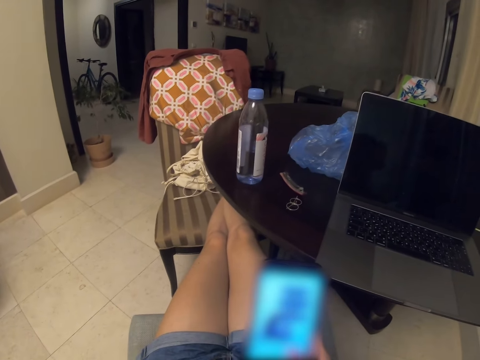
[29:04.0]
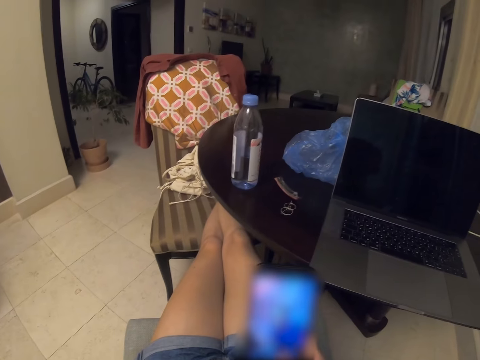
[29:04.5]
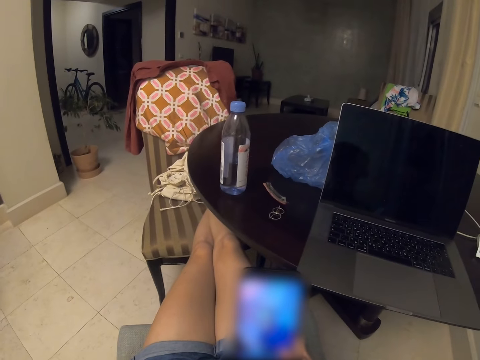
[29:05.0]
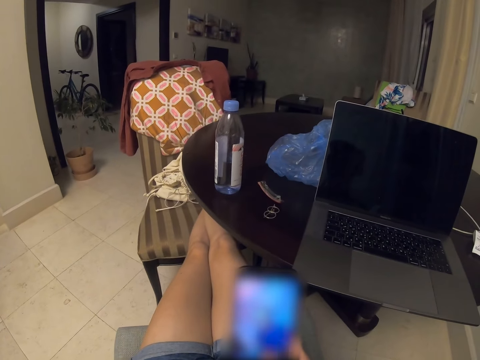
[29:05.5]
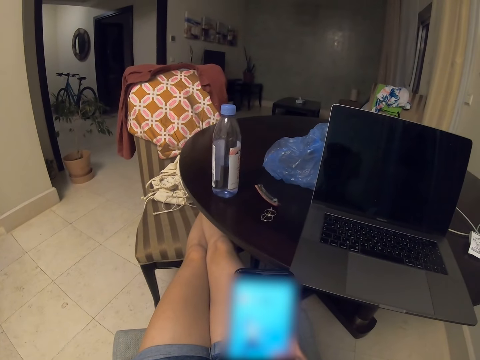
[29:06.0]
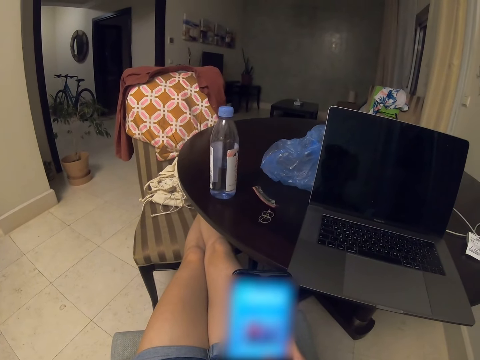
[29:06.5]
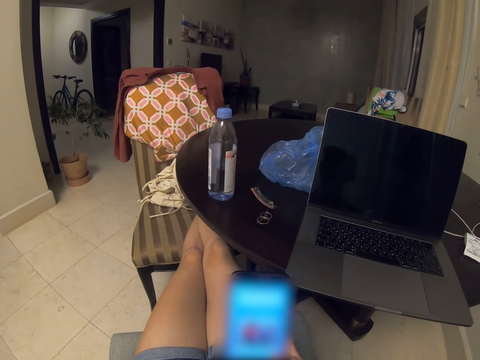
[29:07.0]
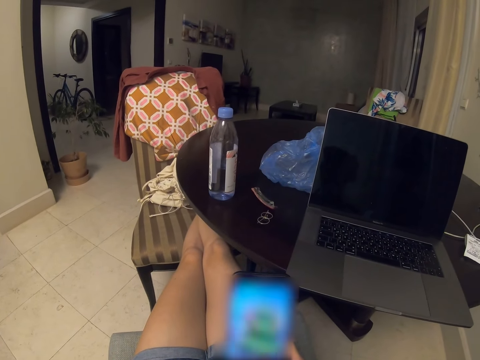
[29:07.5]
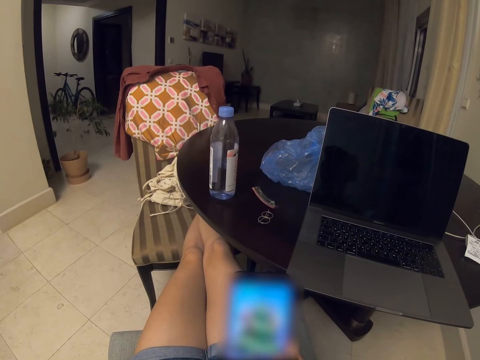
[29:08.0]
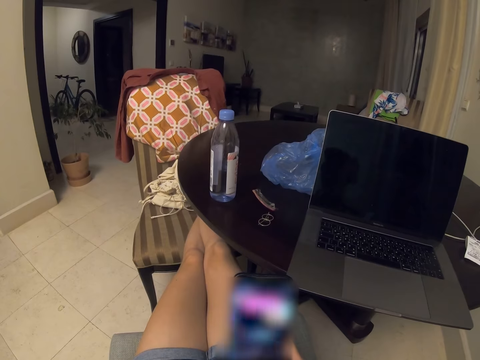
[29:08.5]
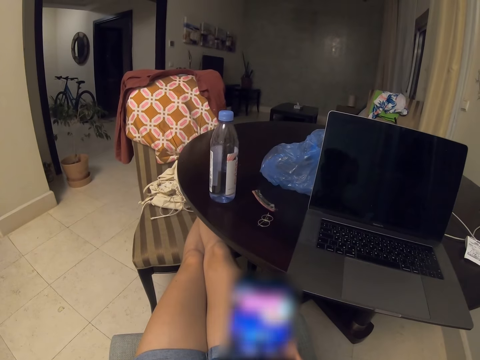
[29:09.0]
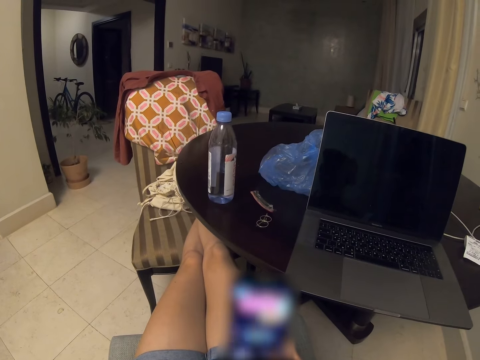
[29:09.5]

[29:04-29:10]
The camera wearer touches their face. They swipe.

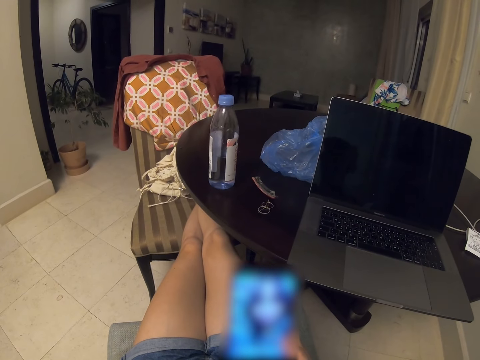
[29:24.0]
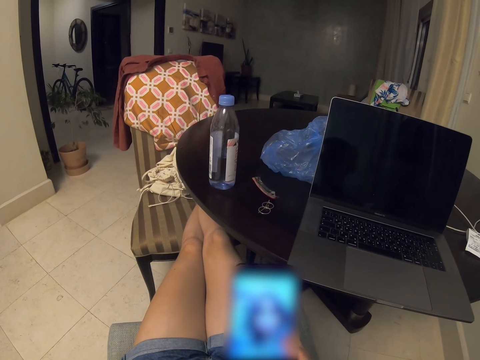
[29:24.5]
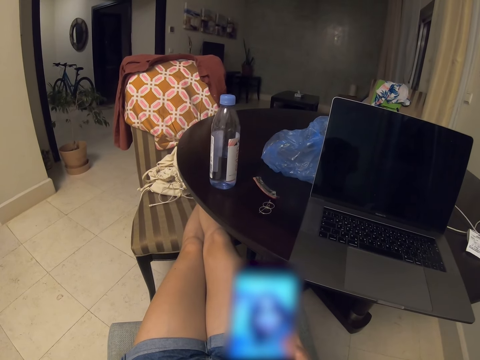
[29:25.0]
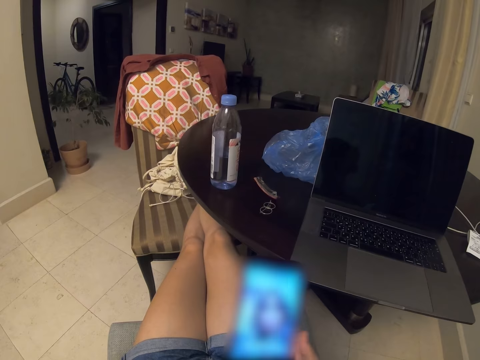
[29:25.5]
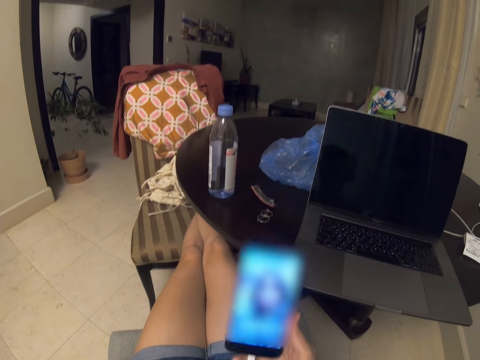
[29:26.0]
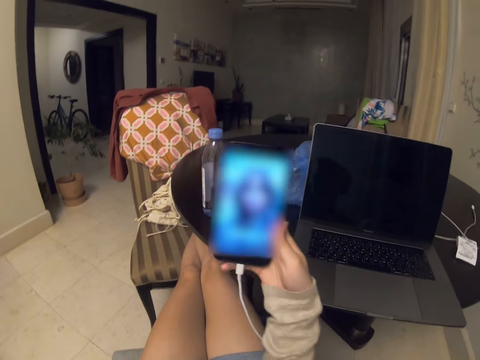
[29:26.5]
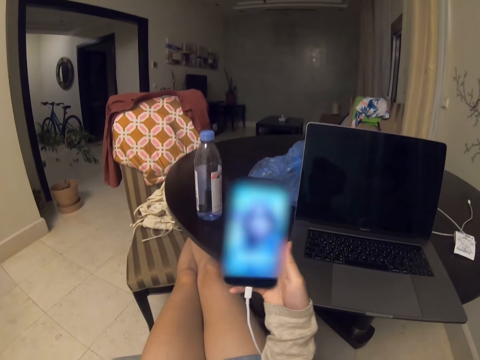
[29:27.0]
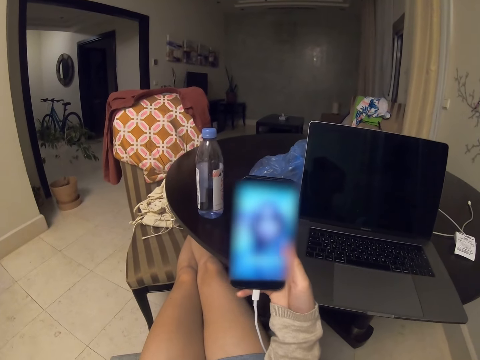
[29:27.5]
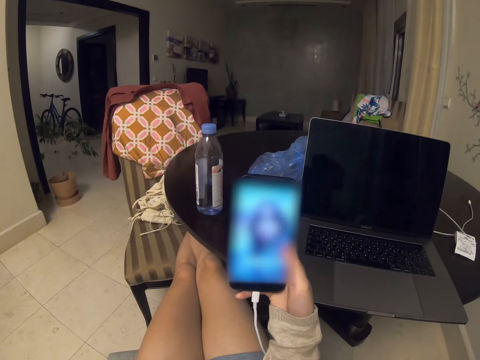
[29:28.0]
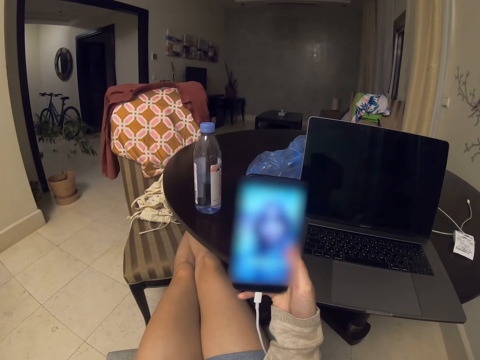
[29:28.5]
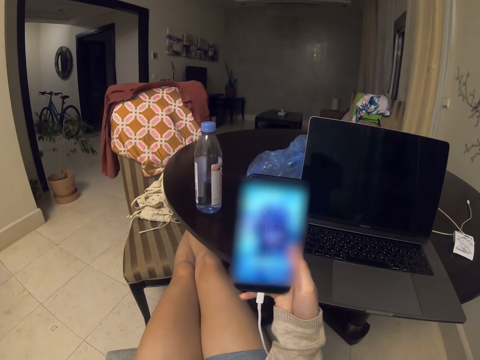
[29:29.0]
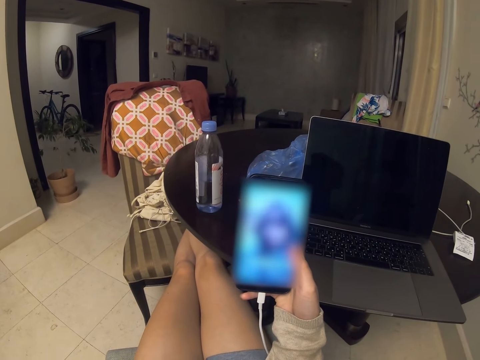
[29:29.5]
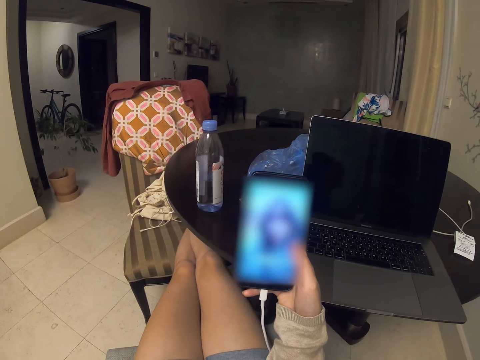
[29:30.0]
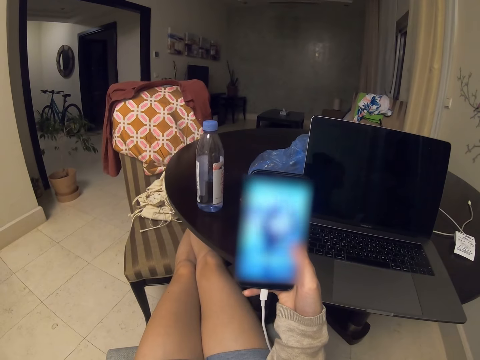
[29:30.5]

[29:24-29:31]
The camera wearer watches.

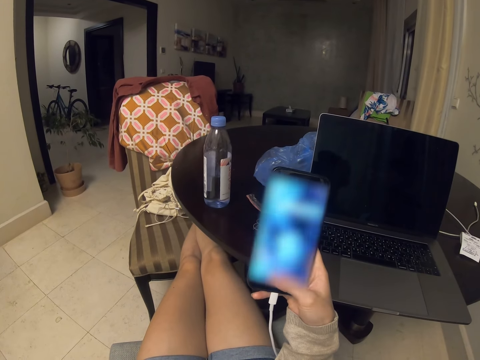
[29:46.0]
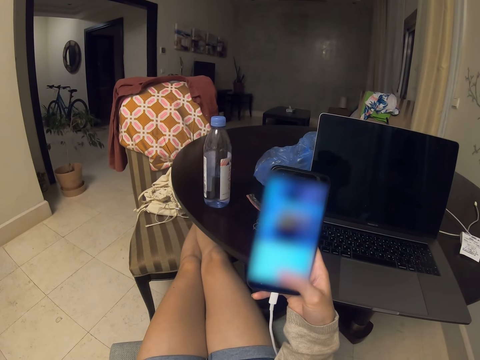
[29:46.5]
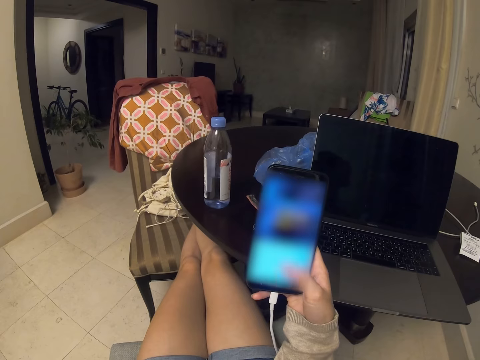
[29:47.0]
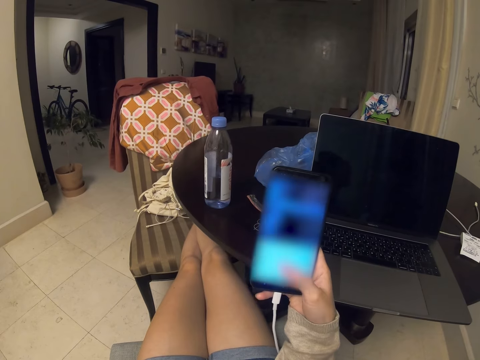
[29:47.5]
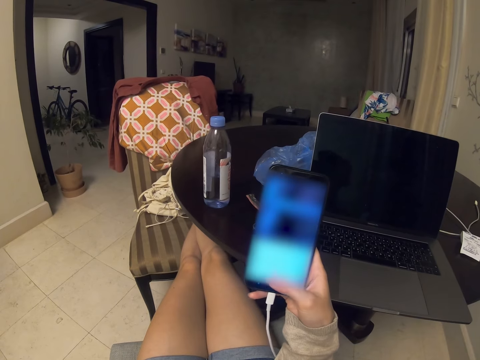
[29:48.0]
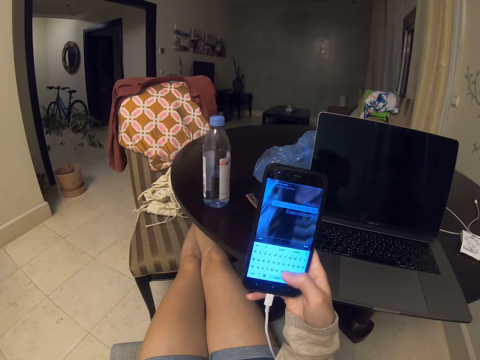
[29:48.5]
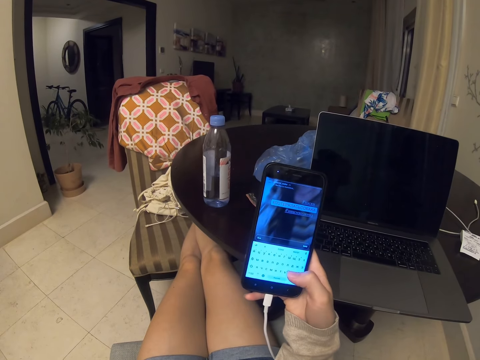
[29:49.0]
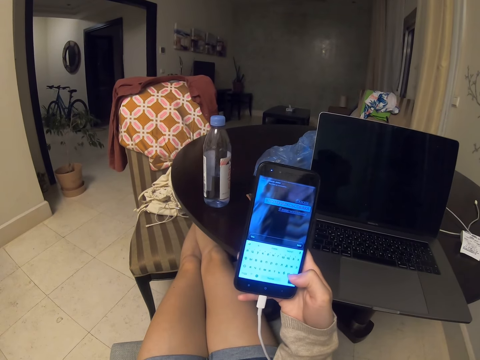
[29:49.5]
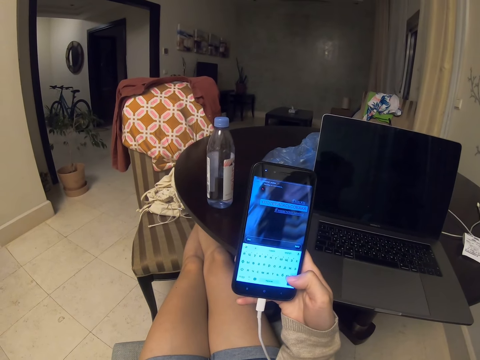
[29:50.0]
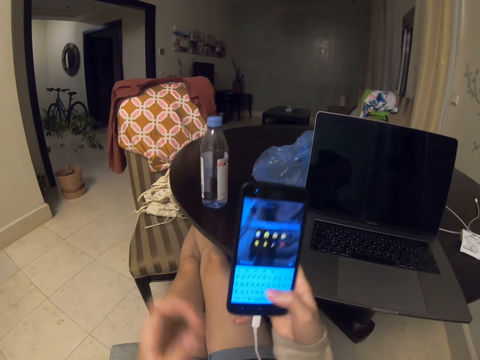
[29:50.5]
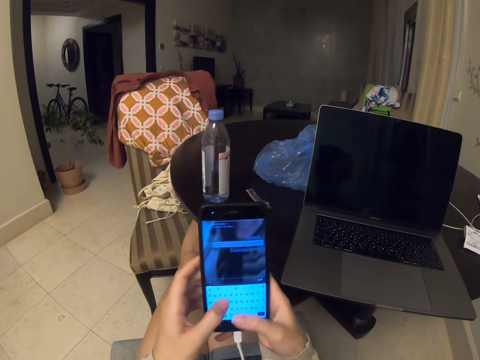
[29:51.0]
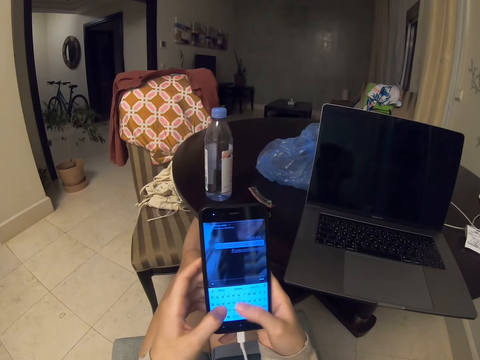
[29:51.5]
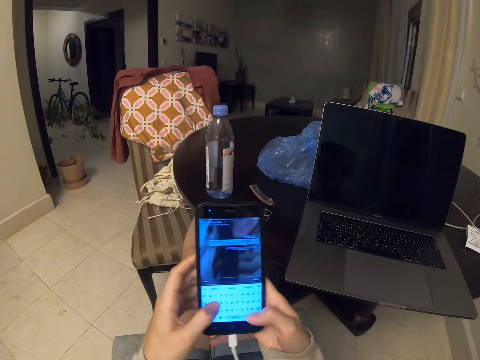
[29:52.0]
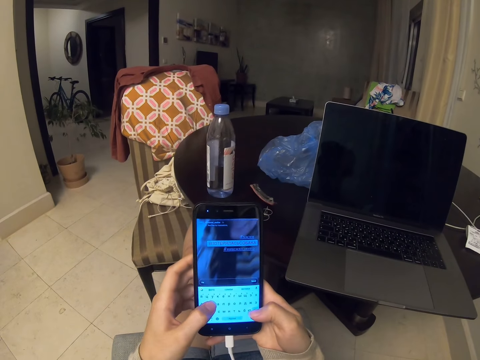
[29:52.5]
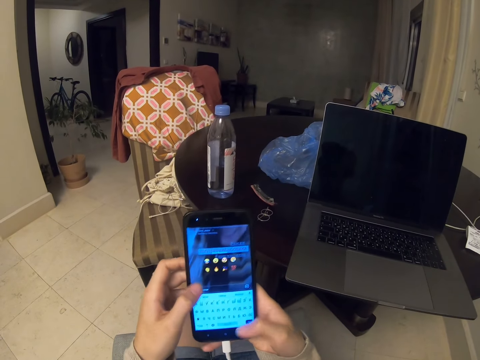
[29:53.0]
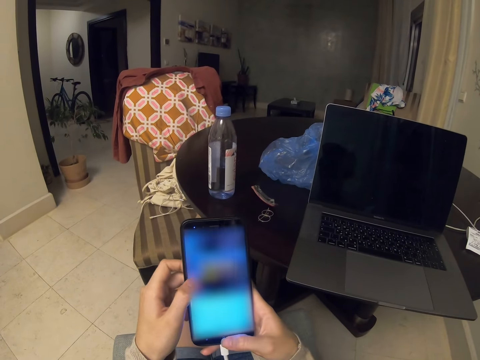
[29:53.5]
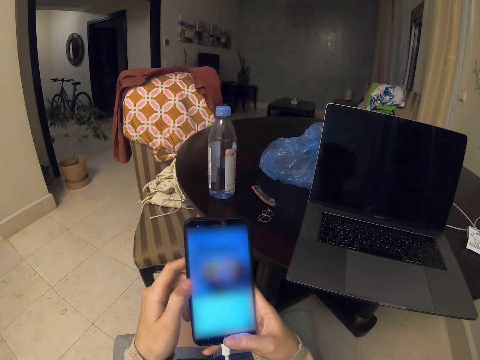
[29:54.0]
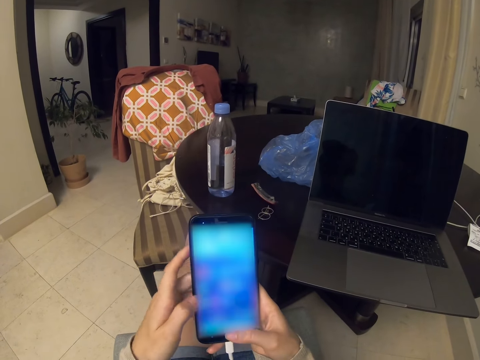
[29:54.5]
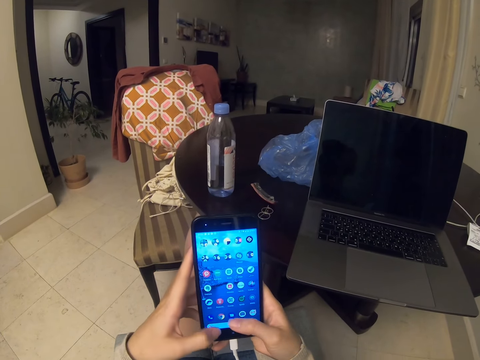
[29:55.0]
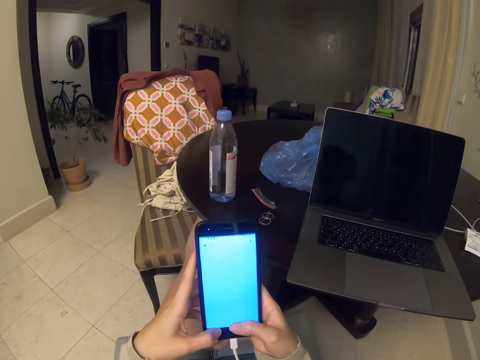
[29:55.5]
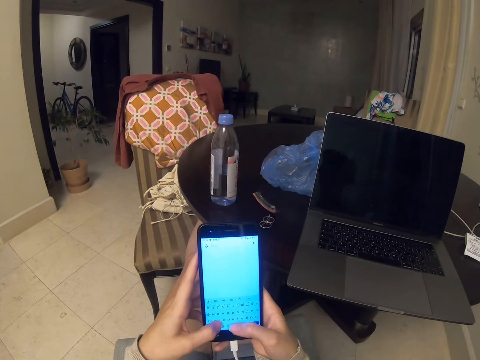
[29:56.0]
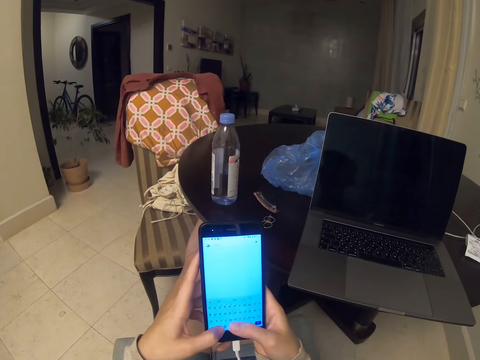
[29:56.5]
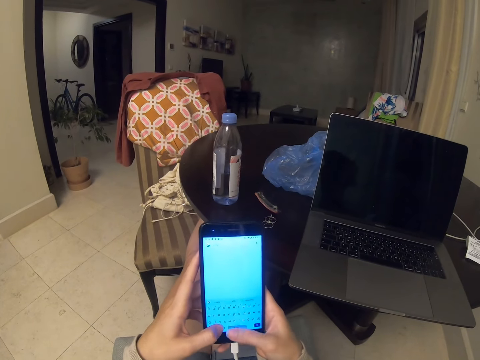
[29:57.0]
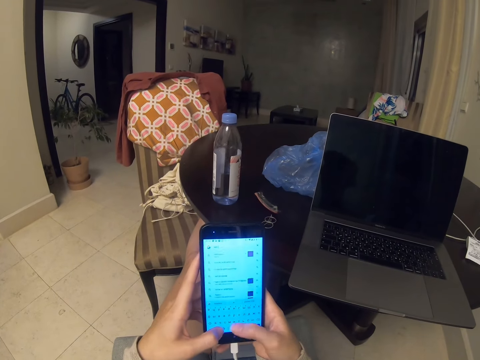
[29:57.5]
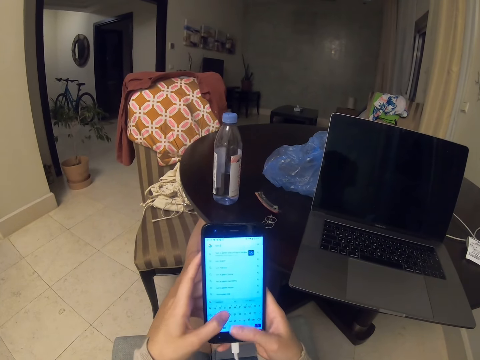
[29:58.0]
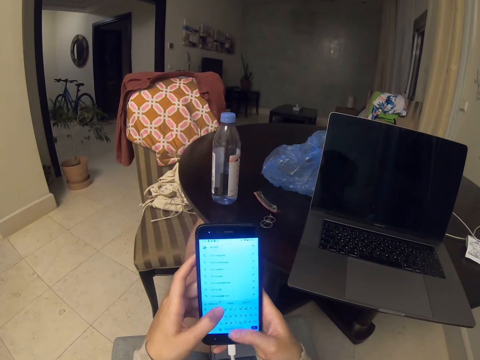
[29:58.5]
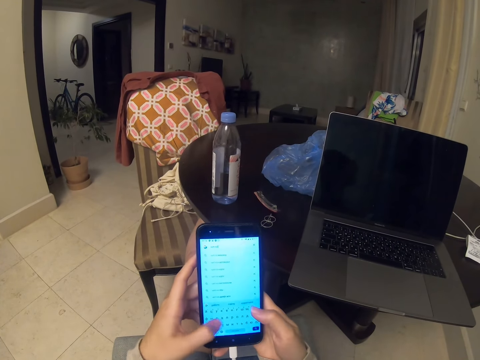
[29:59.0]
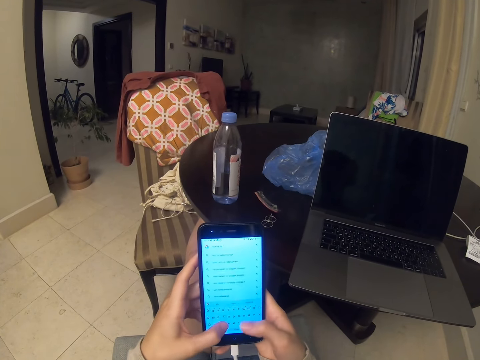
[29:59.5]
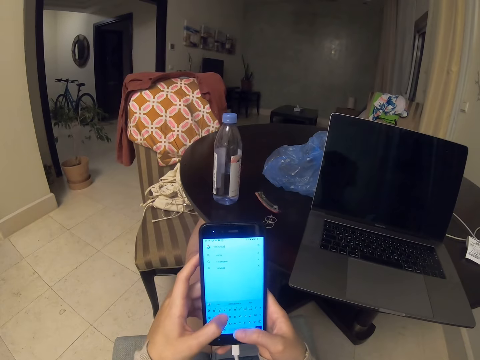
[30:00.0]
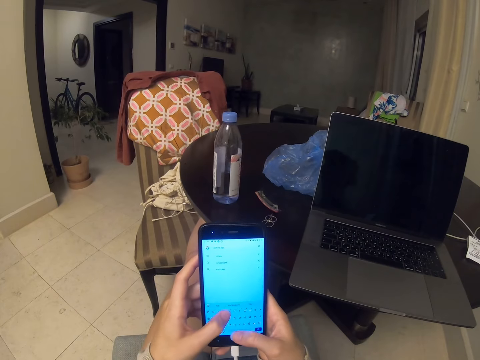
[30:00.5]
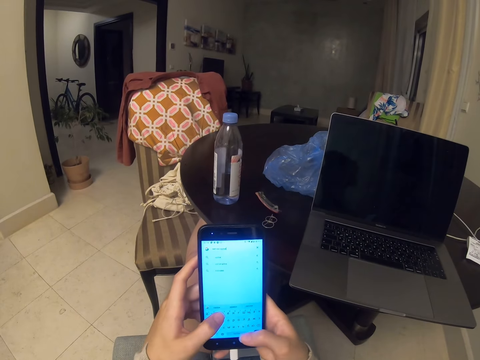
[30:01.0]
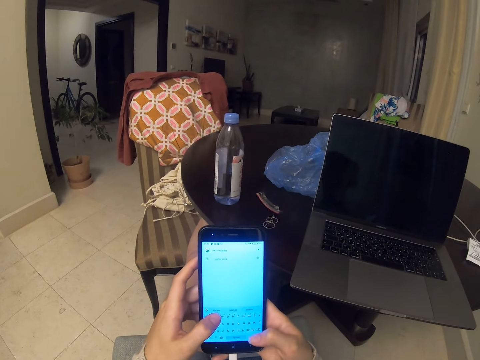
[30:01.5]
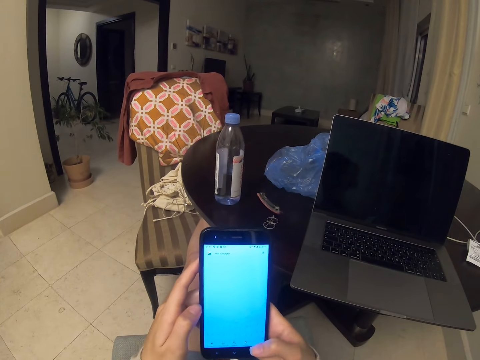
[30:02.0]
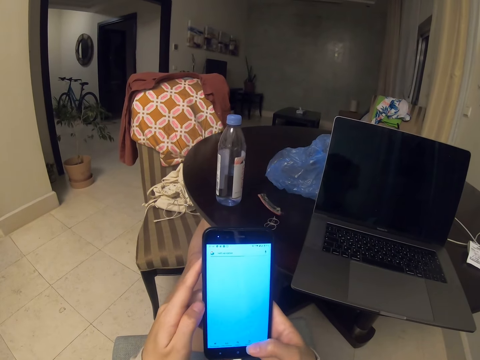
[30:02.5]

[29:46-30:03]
The camera wearer swipes. They type.
